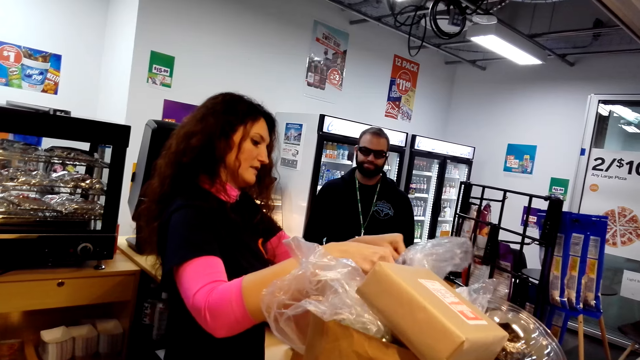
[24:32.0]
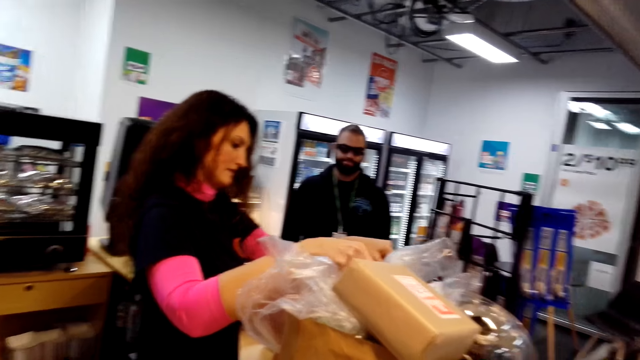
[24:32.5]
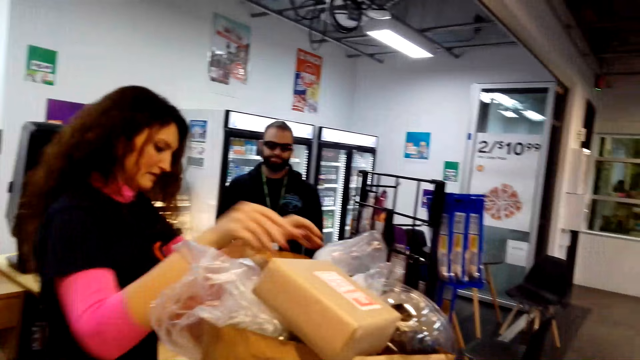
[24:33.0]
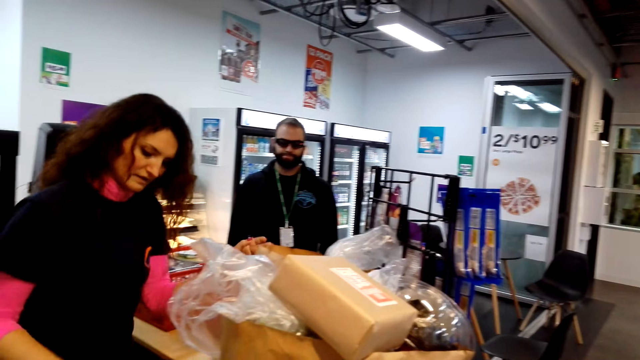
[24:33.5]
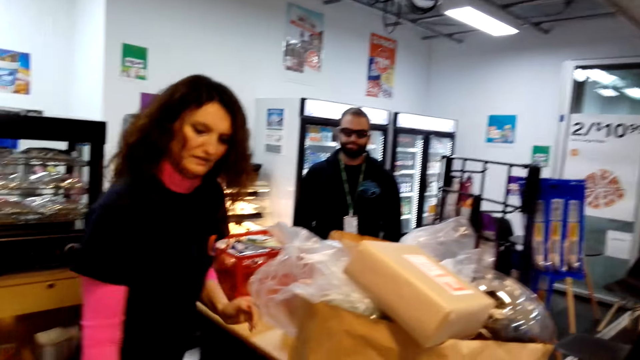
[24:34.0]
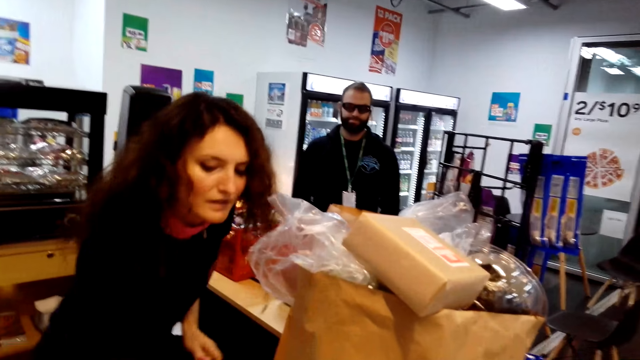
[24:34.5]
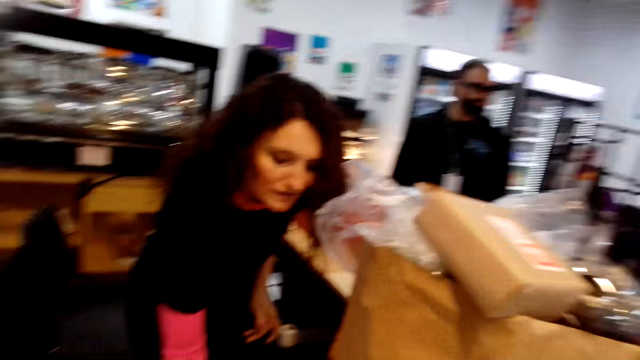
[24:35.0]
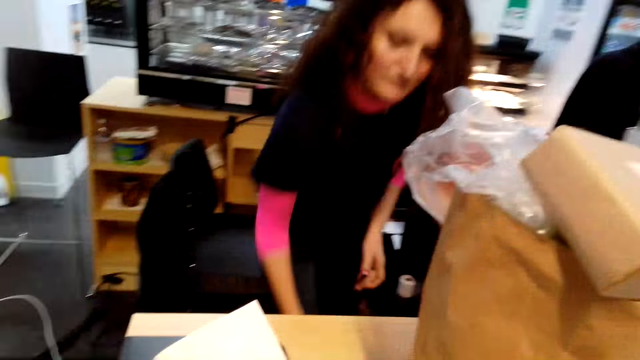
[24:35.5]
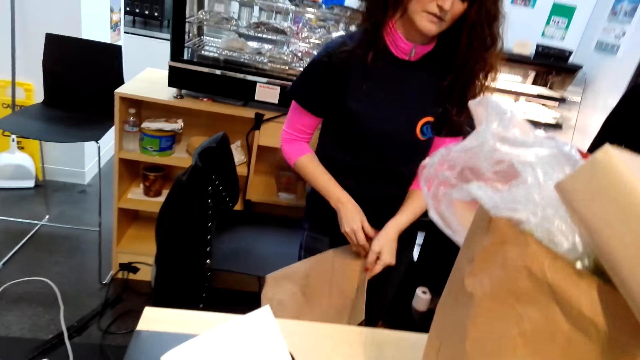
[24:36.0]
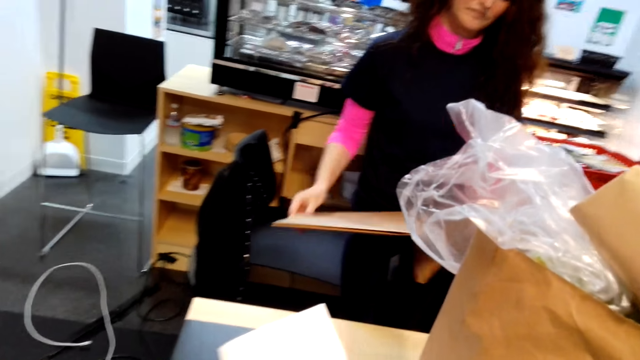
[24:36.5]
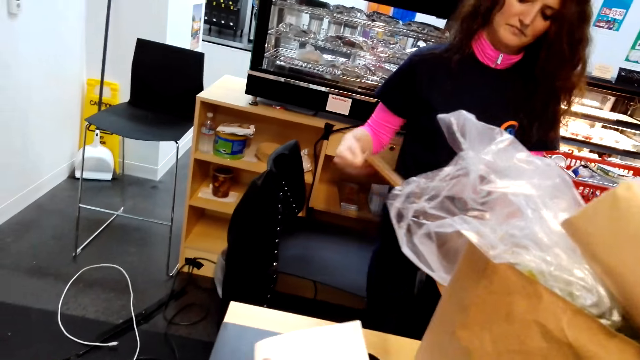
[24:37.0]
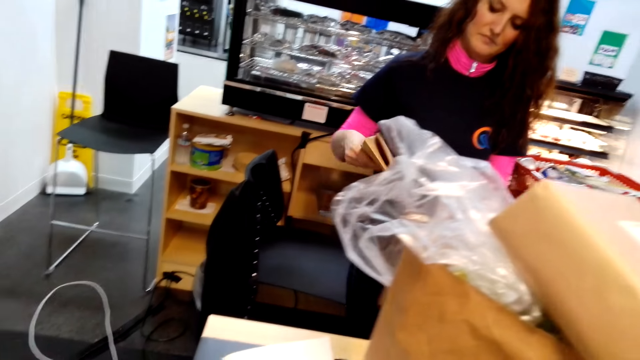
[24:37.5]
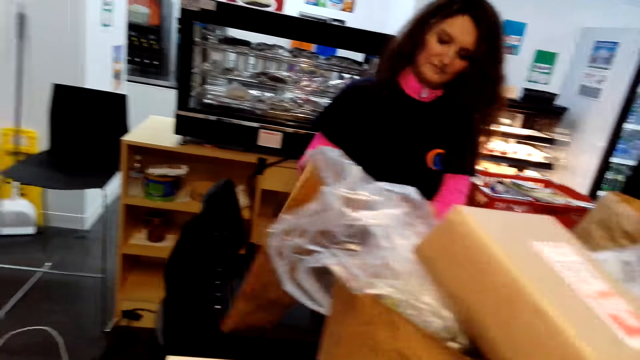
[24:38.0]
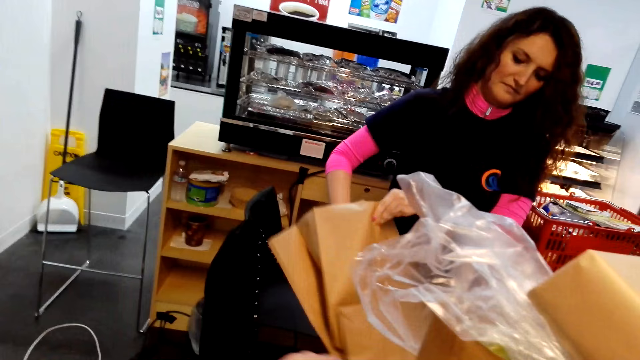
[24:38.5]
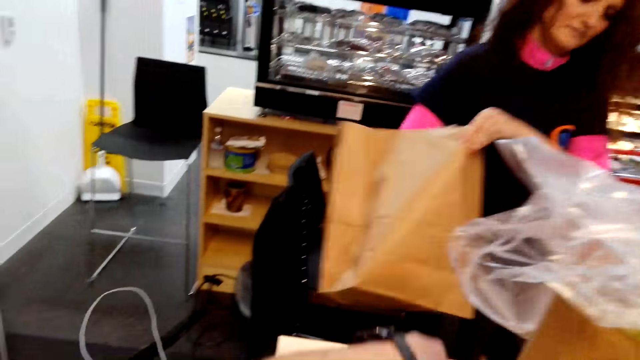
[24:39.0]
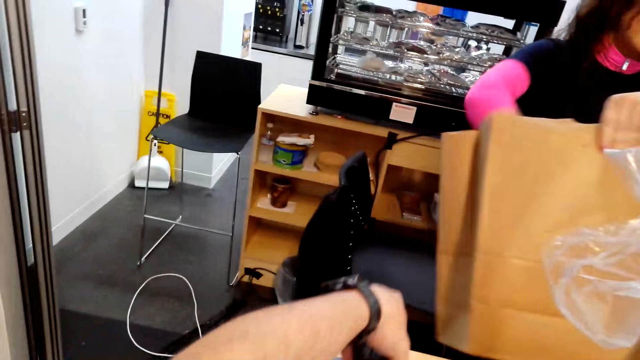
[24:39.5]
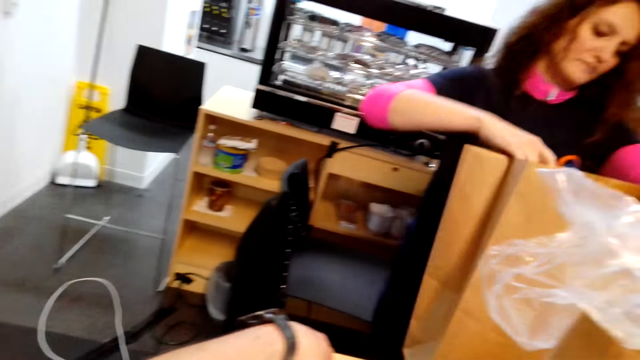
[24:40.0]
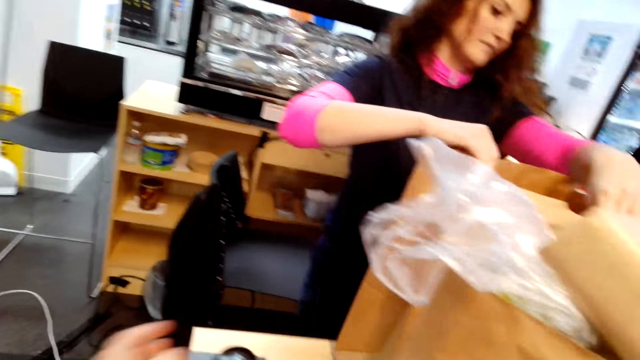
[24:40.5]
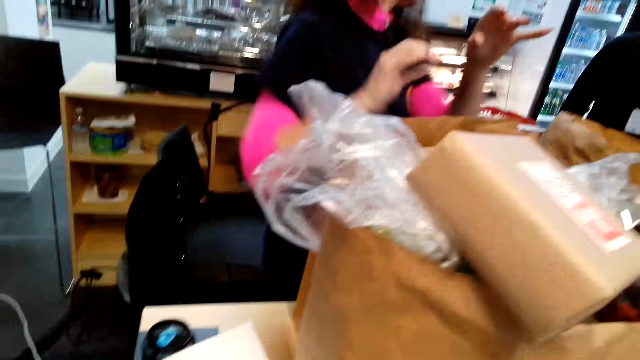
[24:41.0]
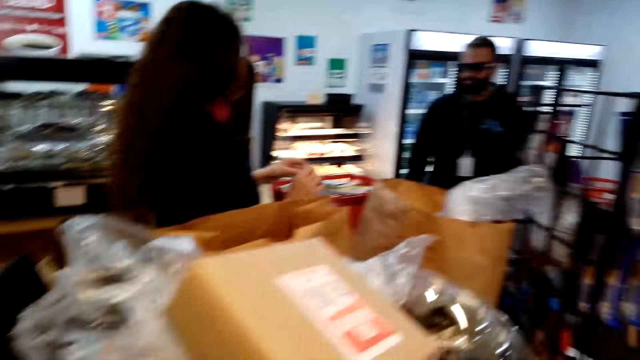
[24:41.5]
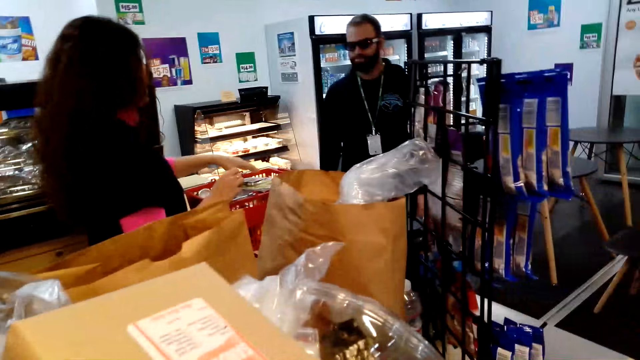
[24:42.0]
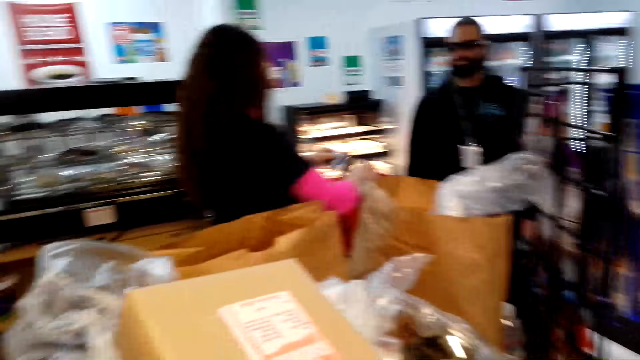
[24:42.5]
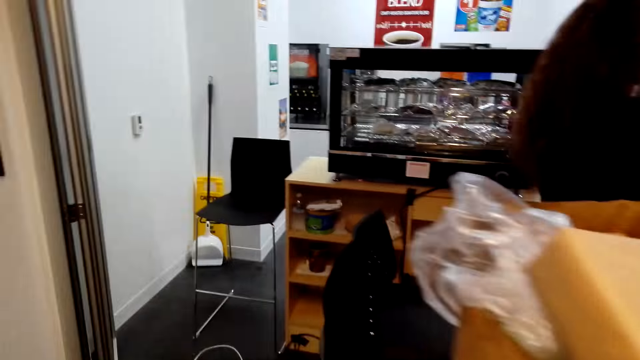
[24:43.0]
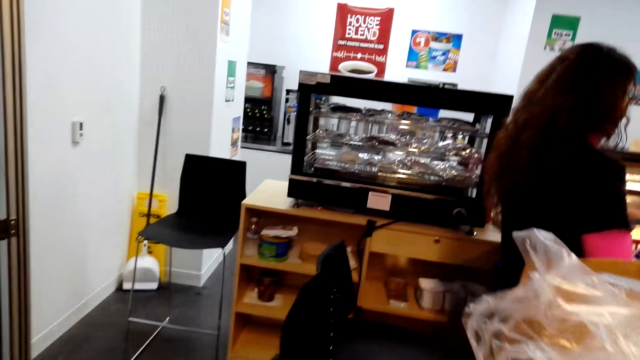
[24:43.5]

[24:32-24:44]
A woman takes a paper bag from under the table. The woman opens the paper bag.

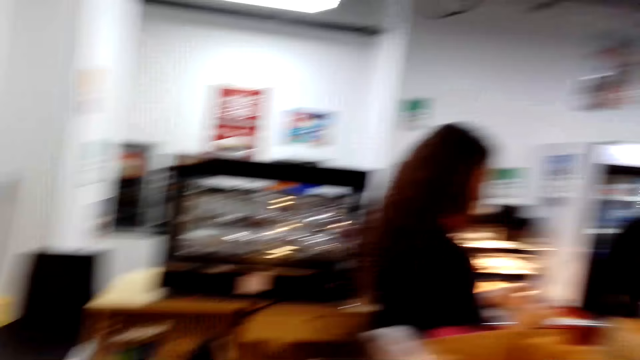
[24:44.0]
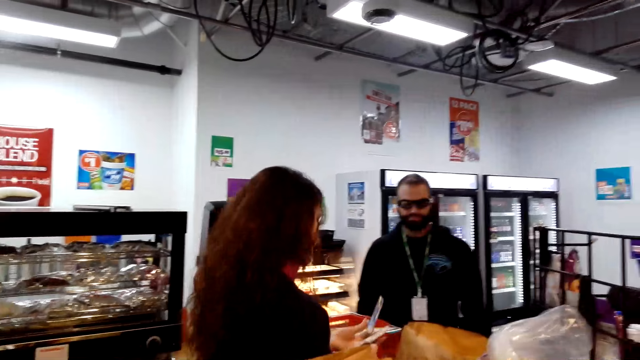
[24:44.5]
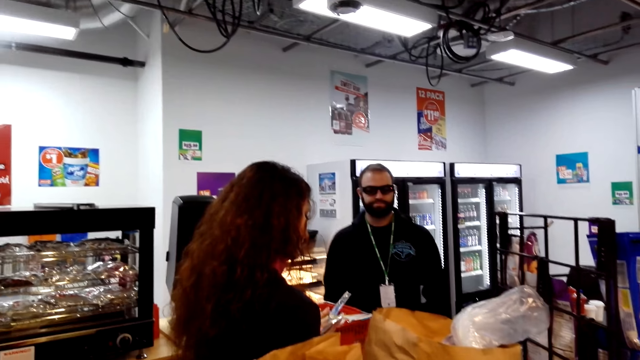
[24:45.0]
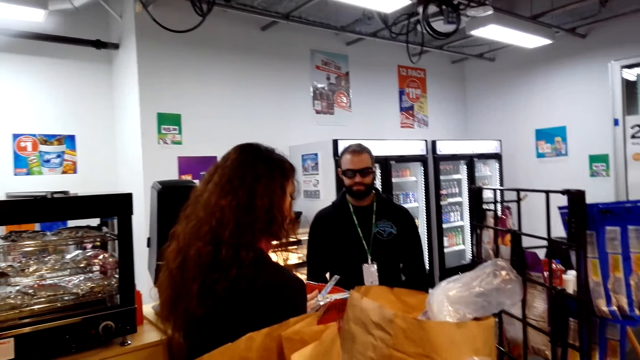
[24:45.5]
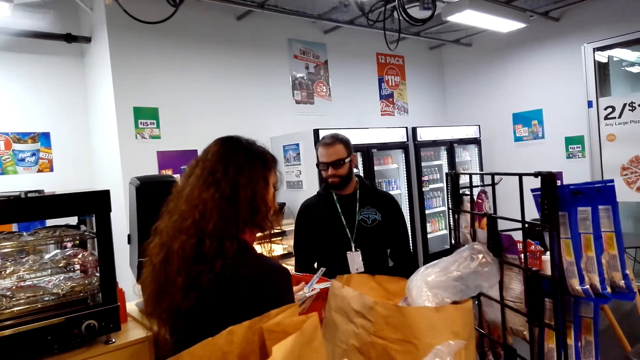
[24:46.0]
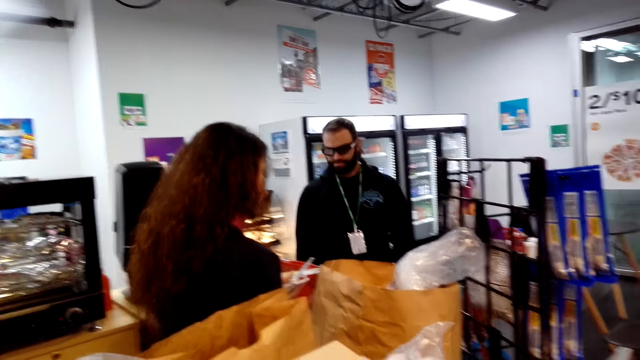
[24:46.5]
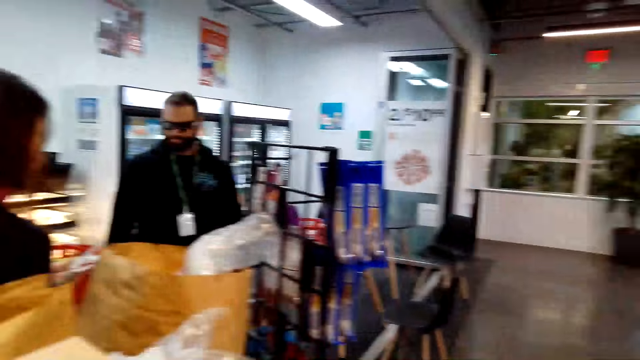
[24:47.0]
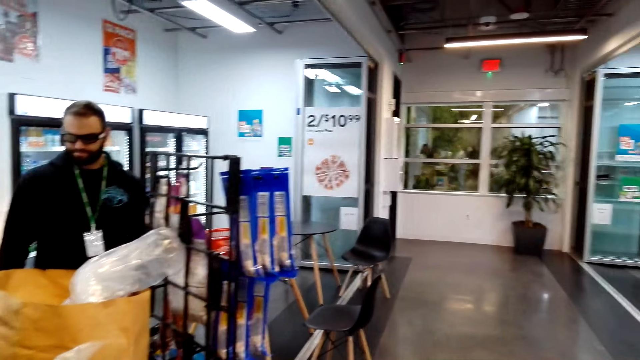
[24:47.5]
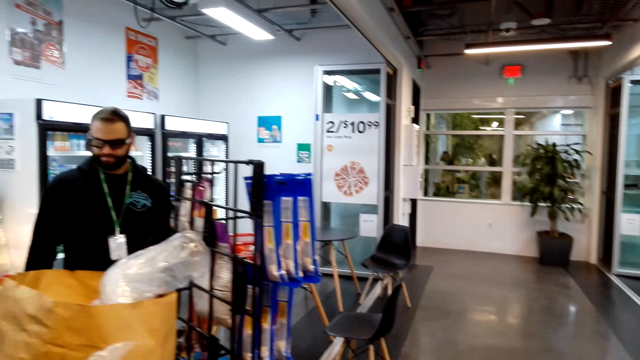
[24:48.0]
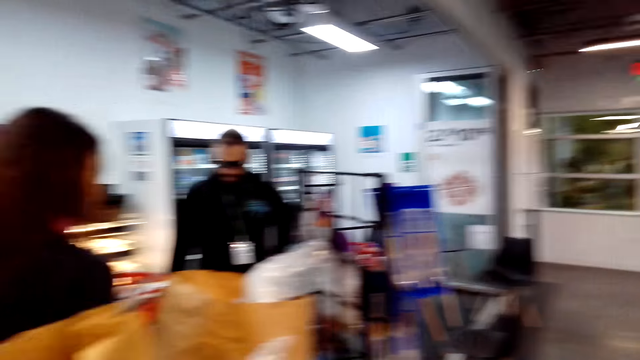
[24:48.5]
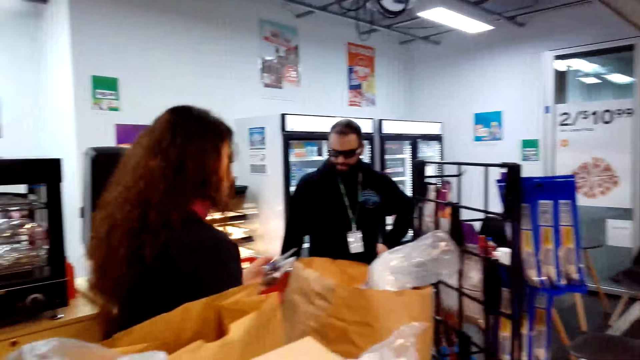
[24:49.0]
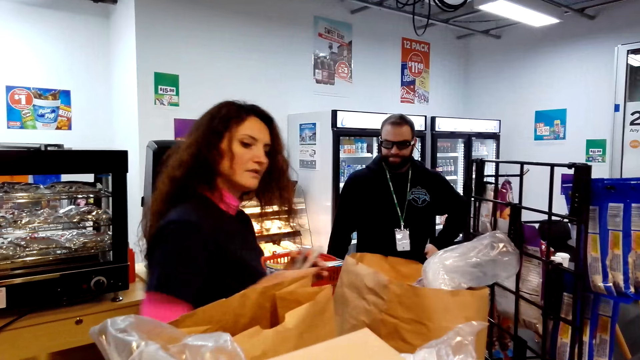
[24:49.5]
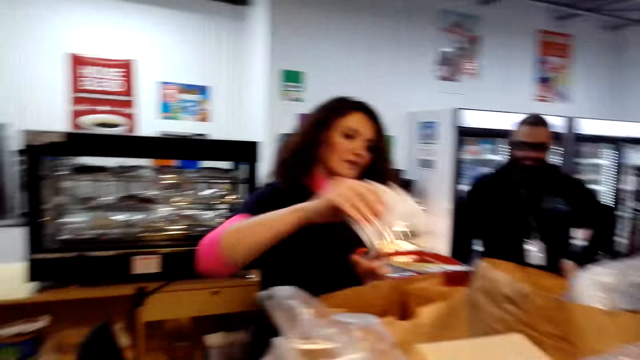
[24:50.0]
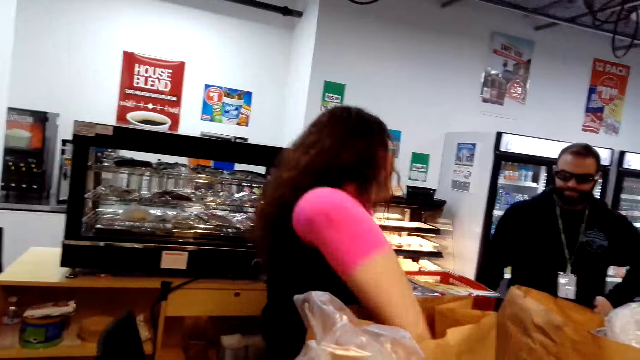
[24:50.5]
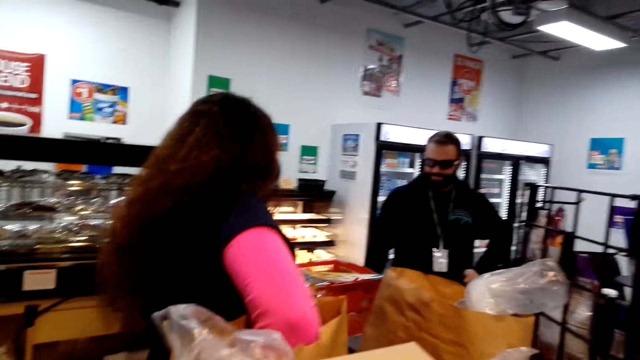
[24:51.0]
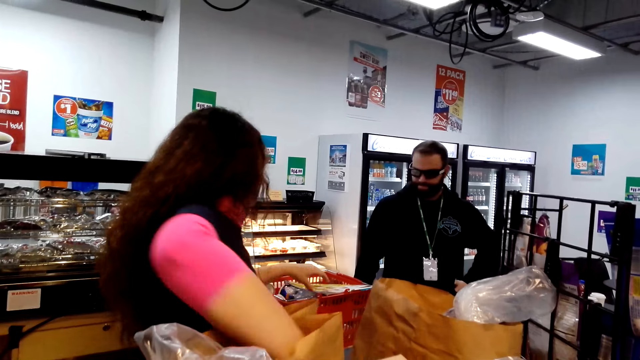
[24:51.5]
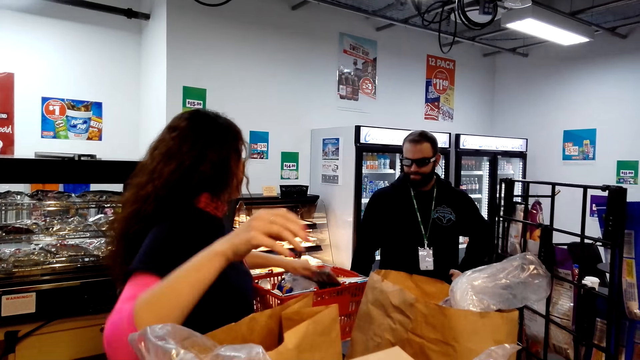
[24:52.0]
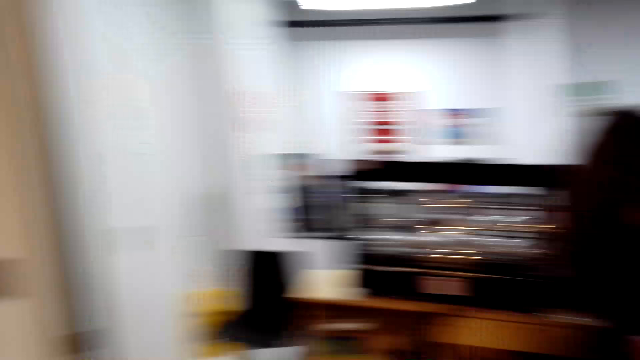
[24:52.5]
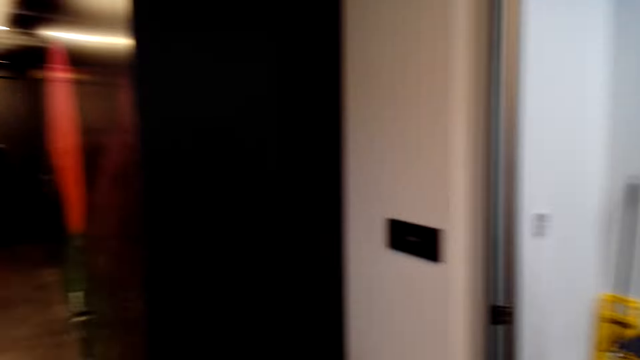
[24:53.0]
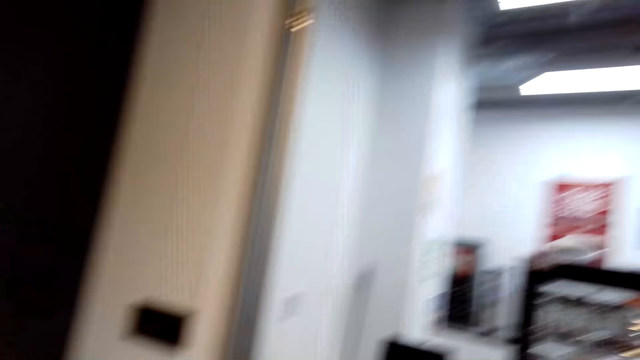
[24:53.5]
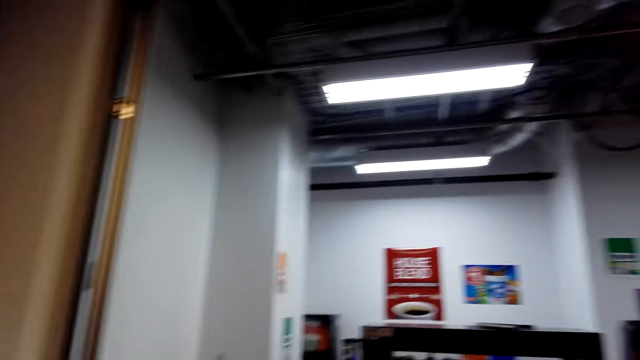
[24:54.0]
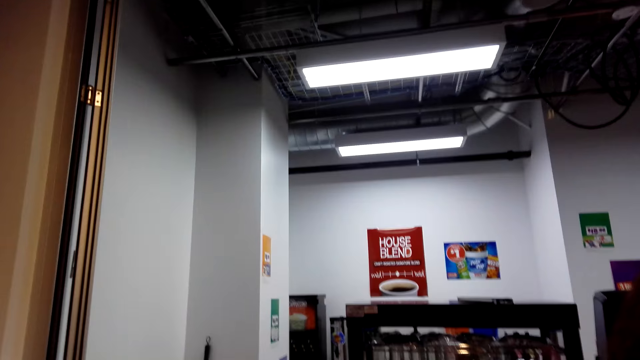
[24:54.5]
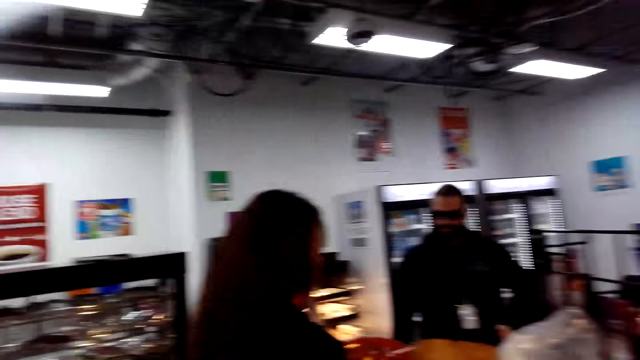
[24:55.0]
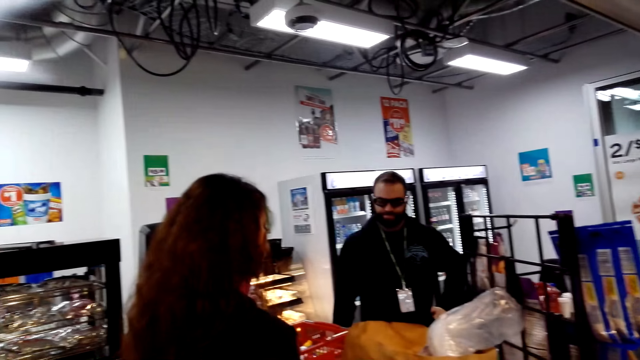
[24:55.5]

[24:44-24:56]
The camera wearer looks around the supermarket. A woman puts items in the paper bag. The woman takes an item from the basket. The camera wearer looks around the supermarket.
